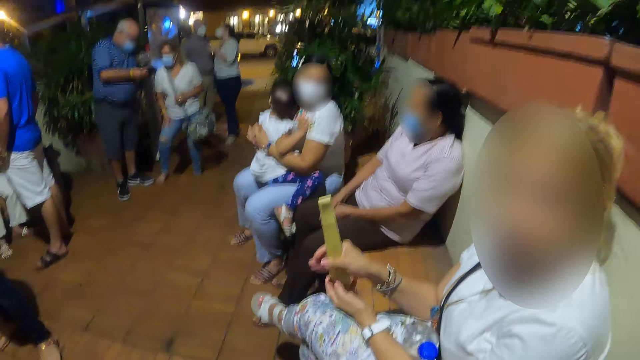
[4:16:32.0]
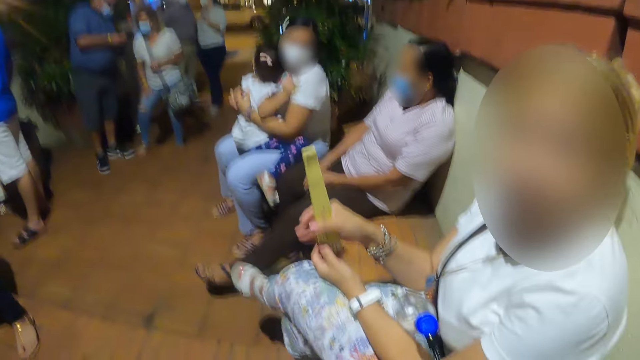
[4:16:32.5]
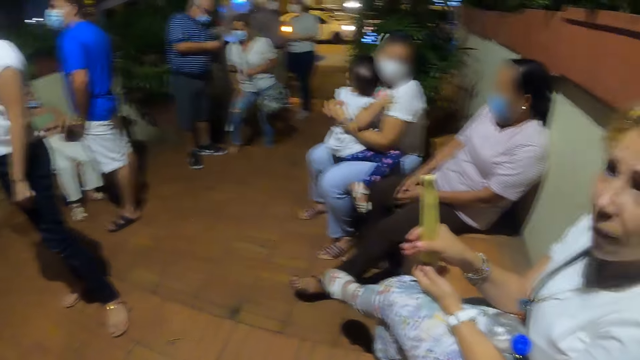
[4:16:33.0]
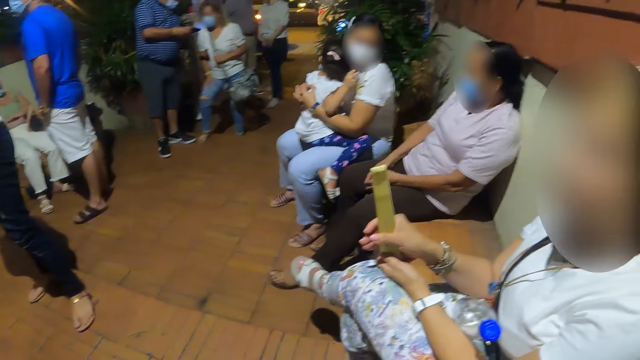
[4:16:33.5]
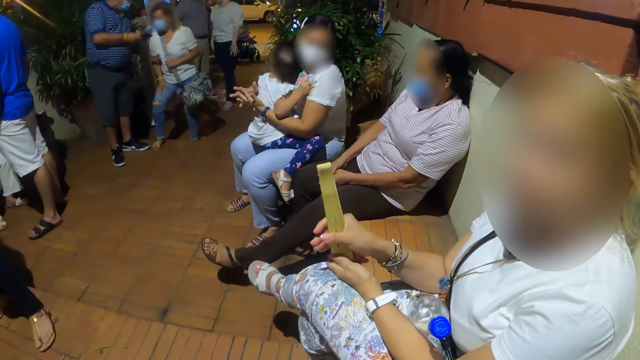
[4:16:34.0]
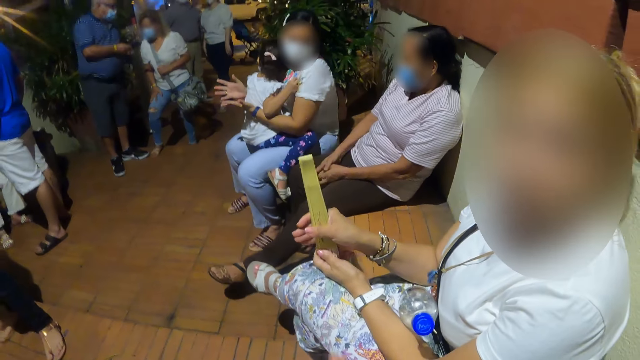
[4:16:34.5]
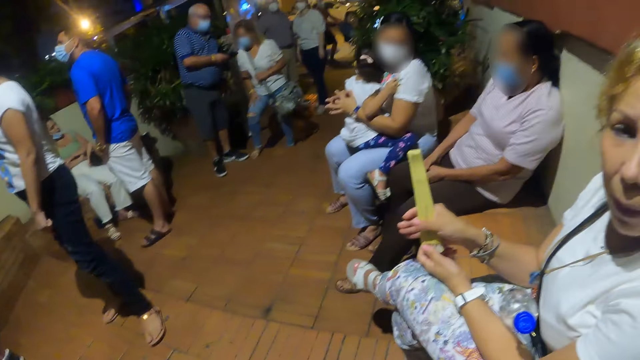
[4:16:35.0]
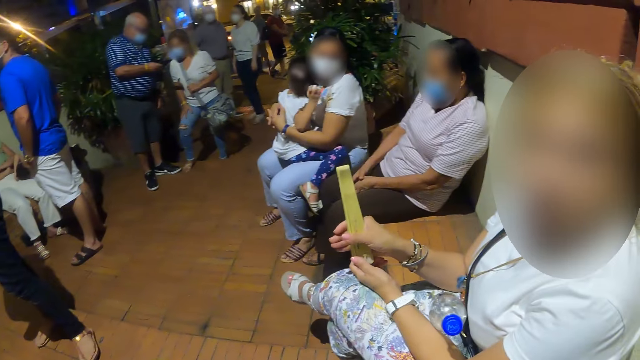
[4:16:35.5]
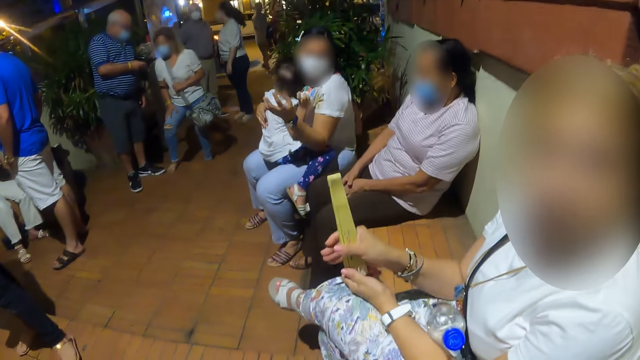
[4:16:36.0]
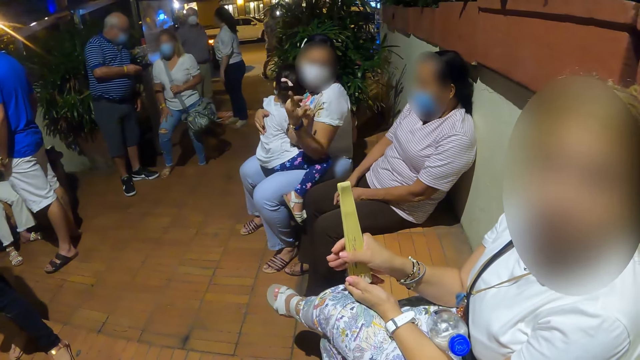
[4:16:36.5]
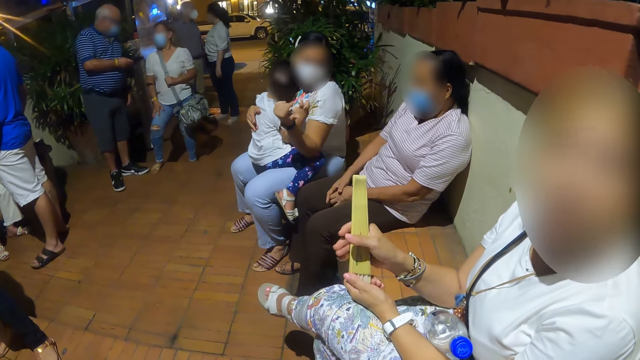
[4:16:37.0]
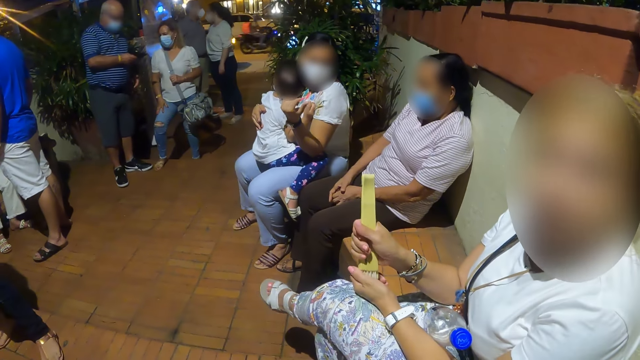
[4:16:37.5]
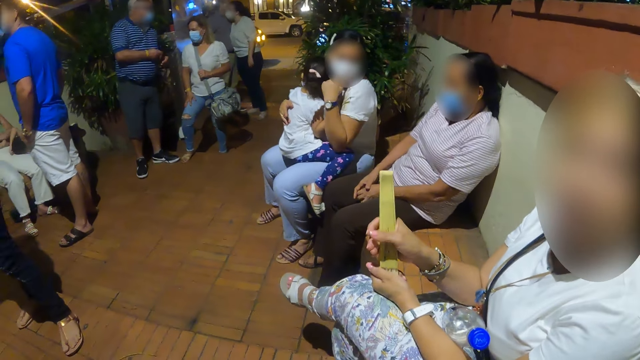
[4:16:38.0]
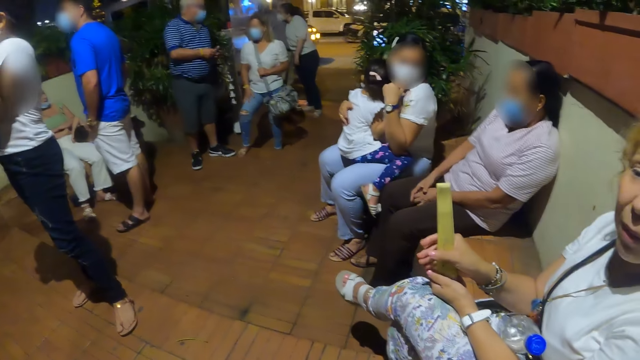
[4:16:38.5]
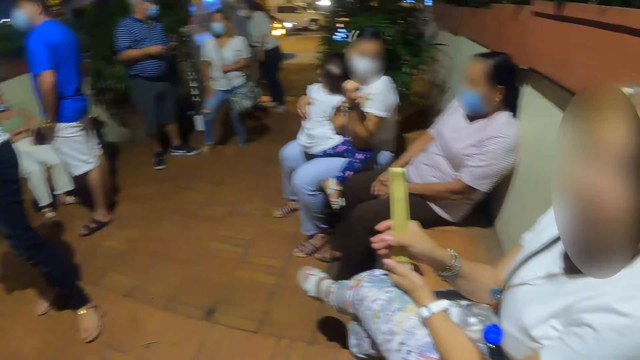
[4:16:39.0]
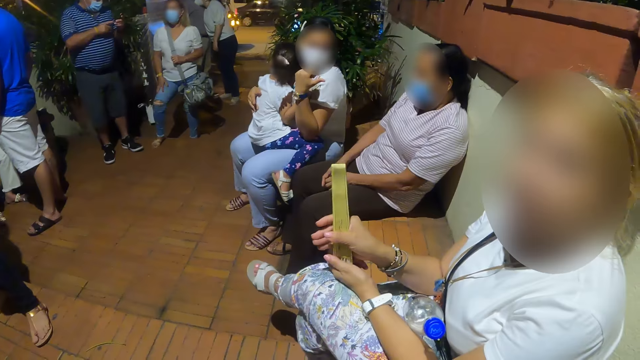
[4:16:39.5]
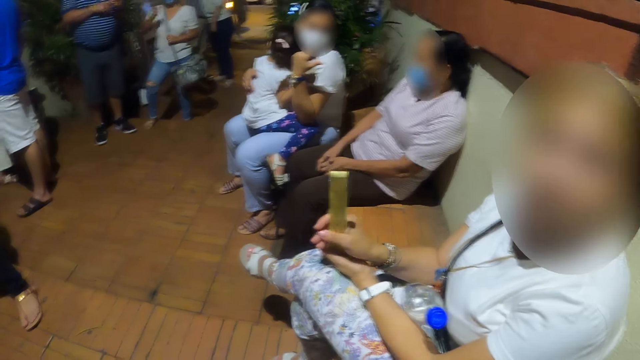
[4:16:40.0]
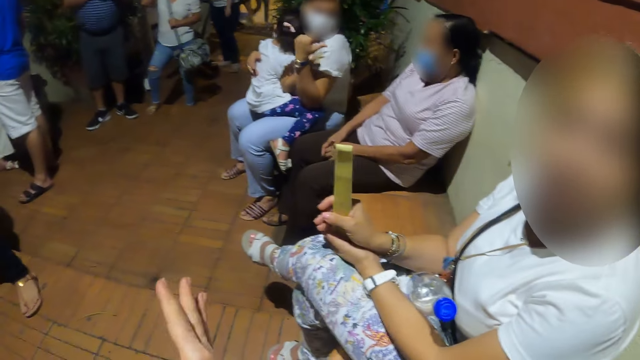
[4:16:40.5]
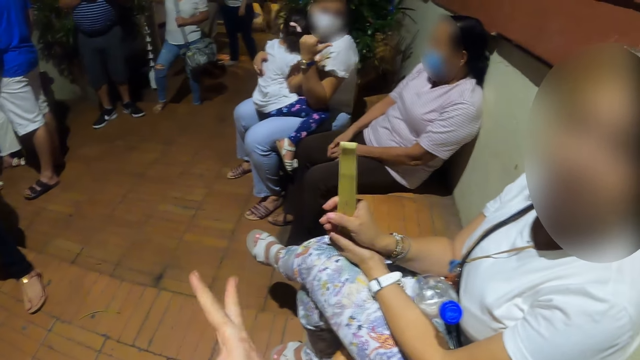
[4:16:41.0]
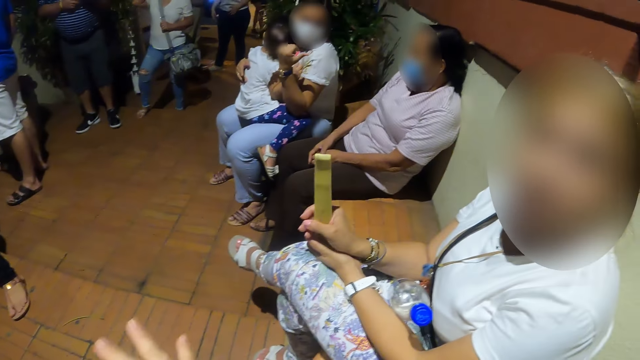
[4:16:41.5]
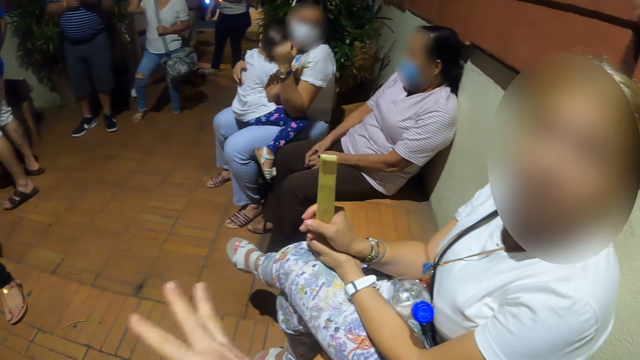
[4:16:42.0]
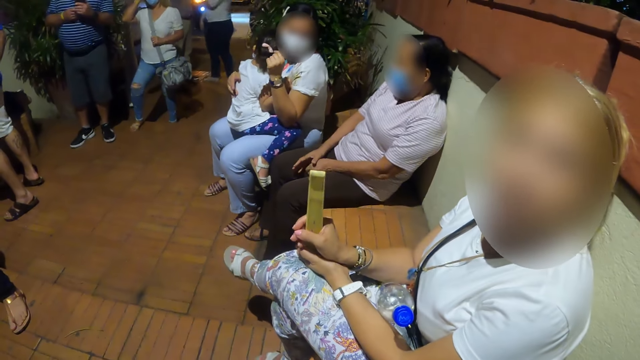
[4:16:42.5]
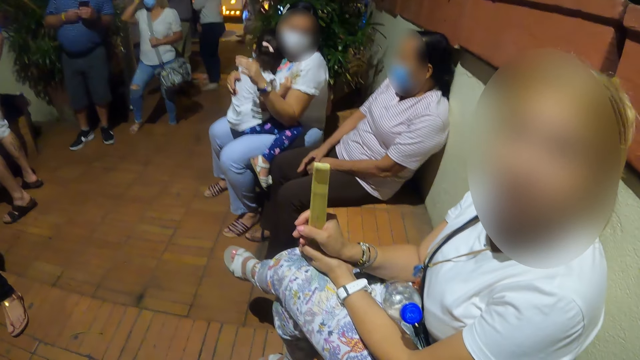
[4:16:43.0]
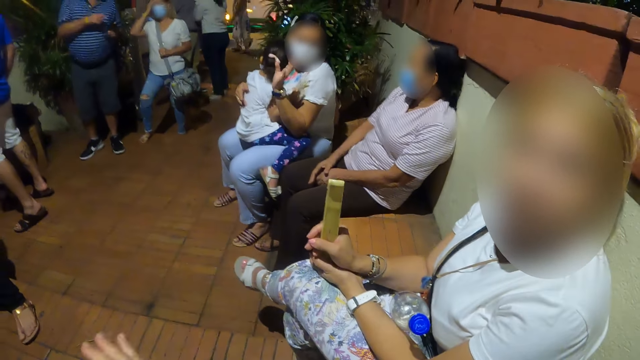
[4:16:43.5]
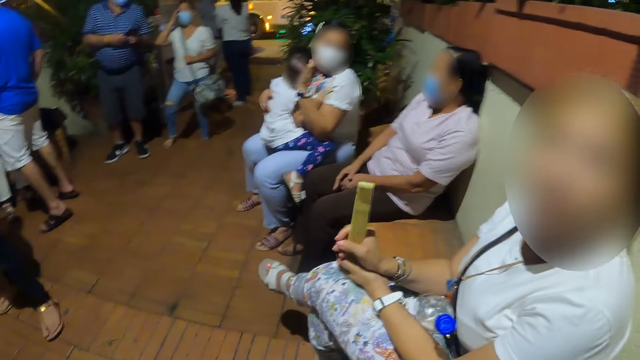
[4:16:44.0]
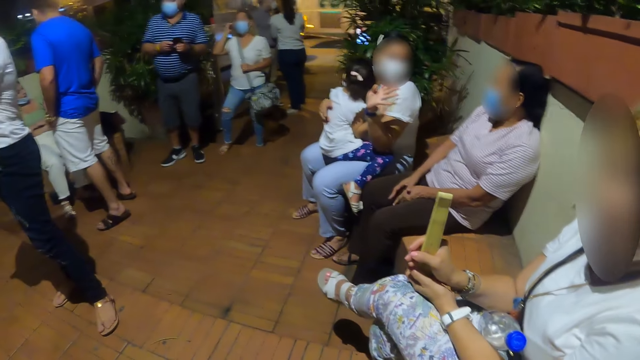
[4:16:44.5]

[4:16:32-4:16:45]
A woman converses with the camera wearer. The camera wearer converses with the woman.

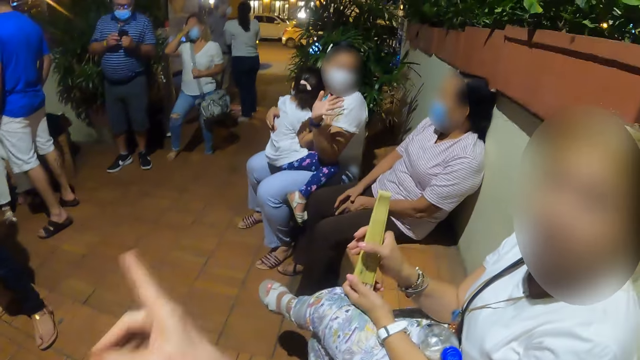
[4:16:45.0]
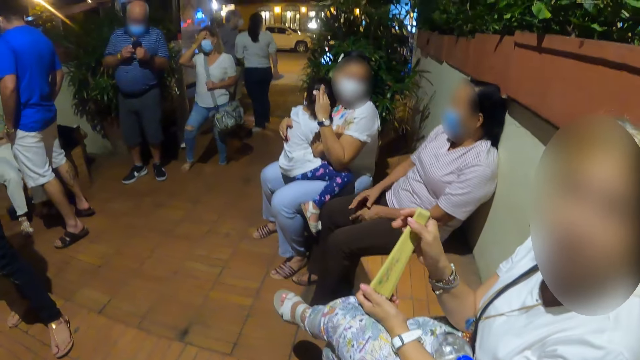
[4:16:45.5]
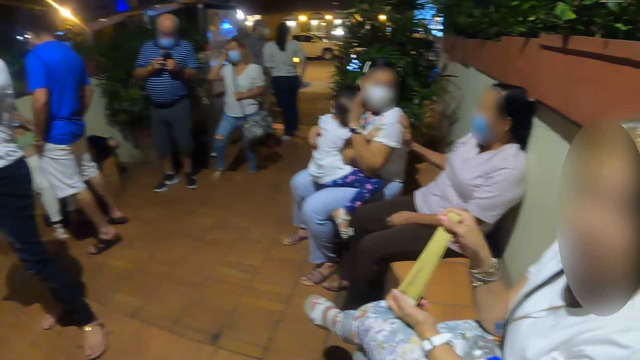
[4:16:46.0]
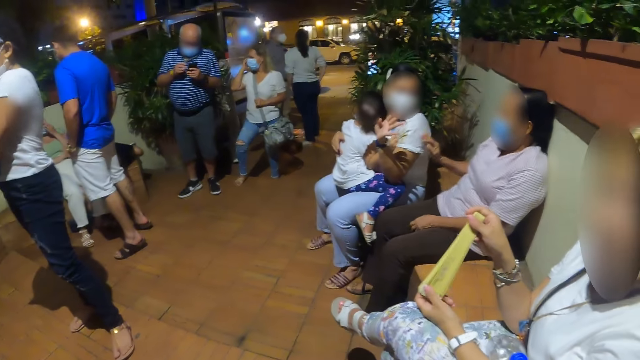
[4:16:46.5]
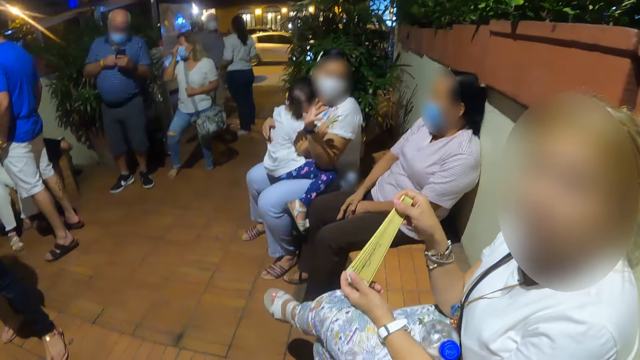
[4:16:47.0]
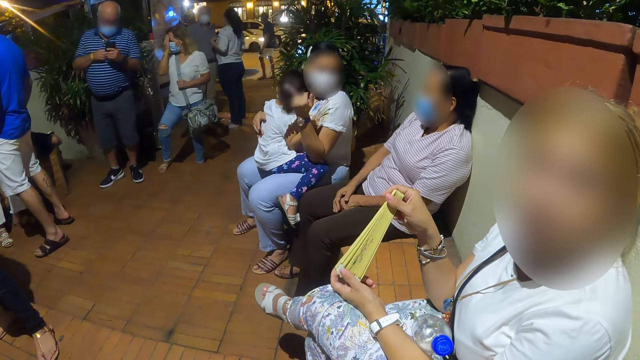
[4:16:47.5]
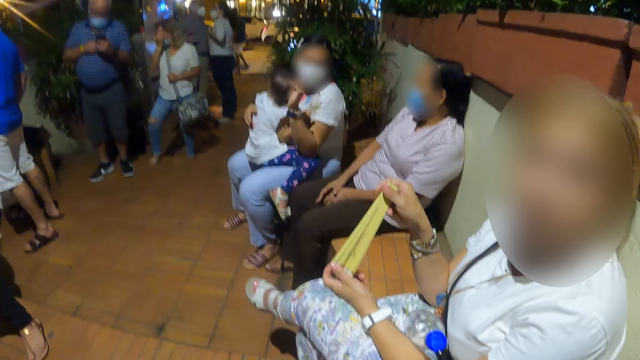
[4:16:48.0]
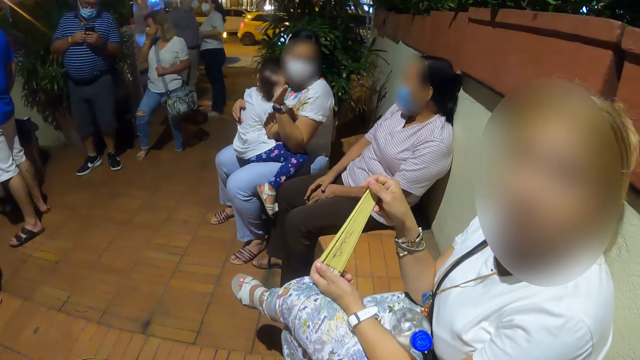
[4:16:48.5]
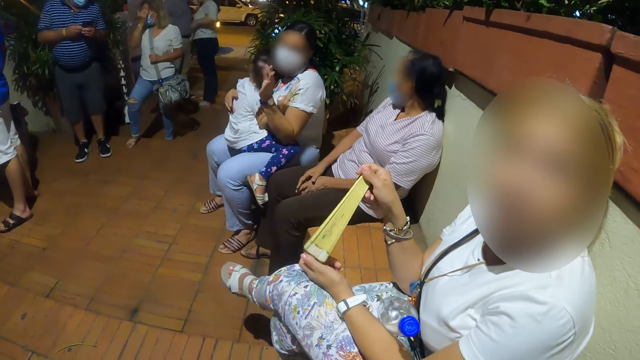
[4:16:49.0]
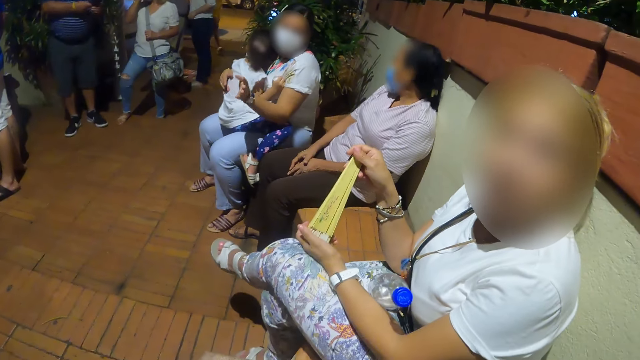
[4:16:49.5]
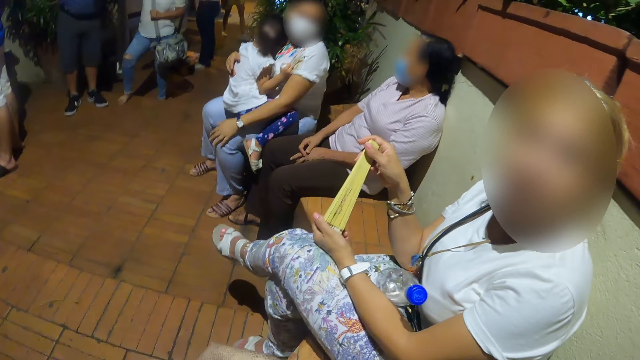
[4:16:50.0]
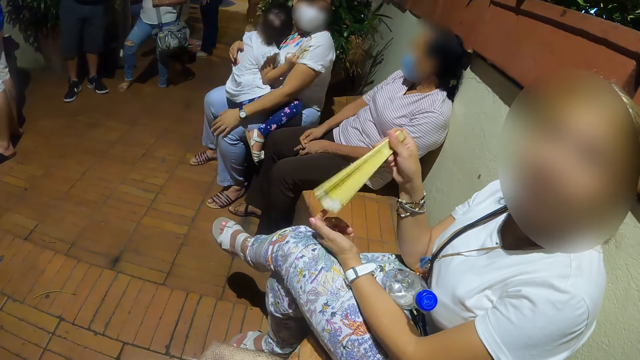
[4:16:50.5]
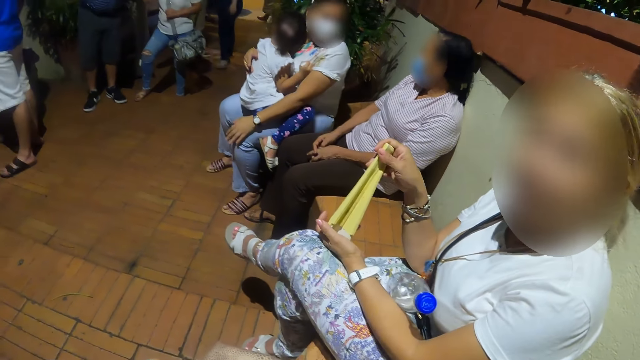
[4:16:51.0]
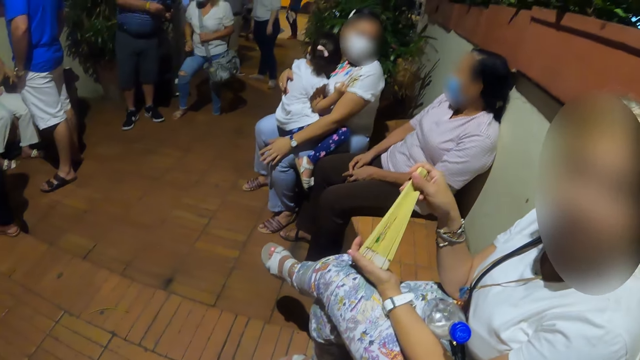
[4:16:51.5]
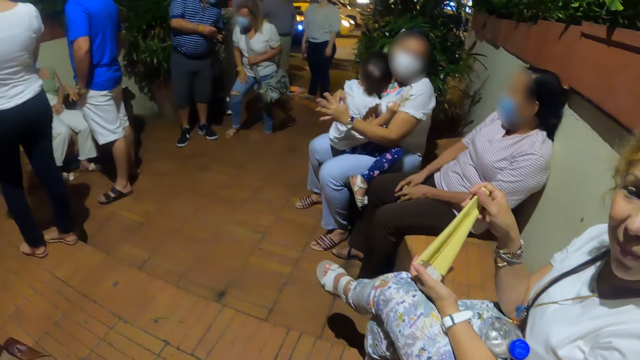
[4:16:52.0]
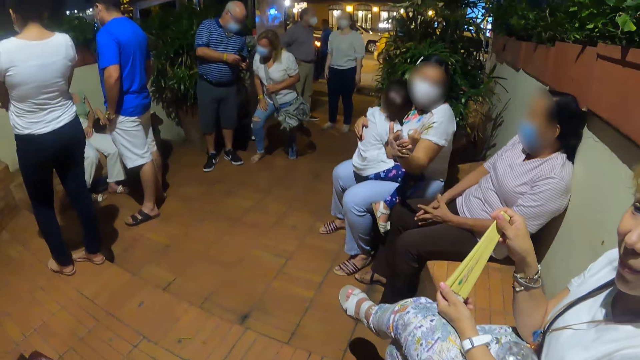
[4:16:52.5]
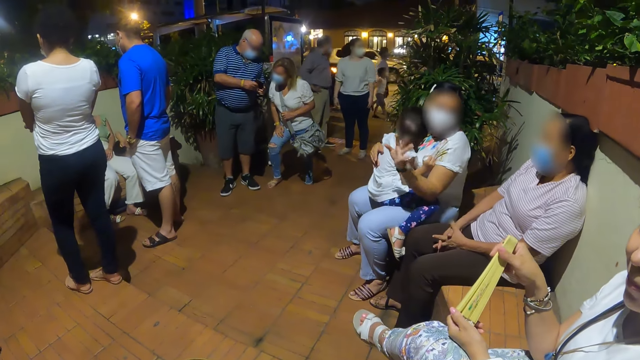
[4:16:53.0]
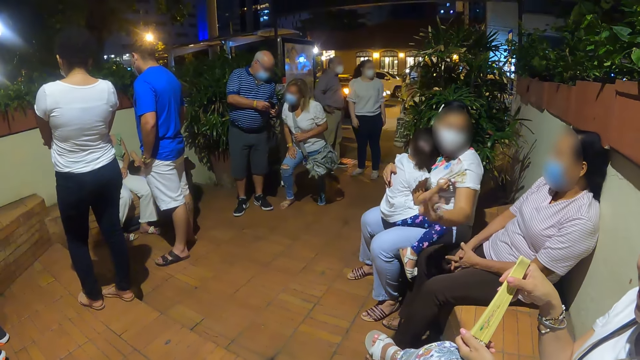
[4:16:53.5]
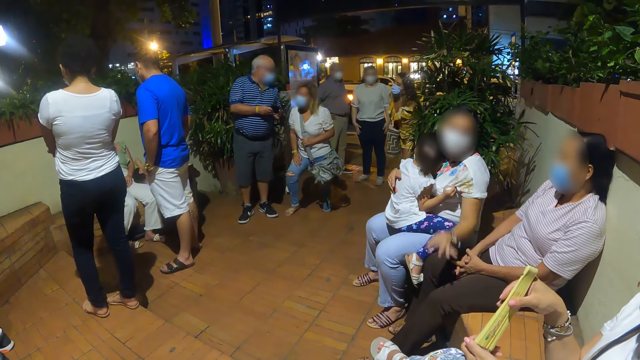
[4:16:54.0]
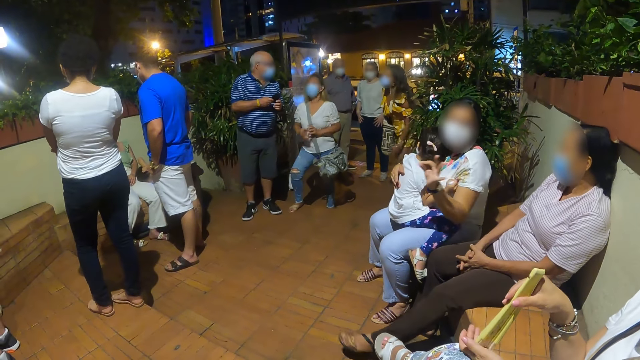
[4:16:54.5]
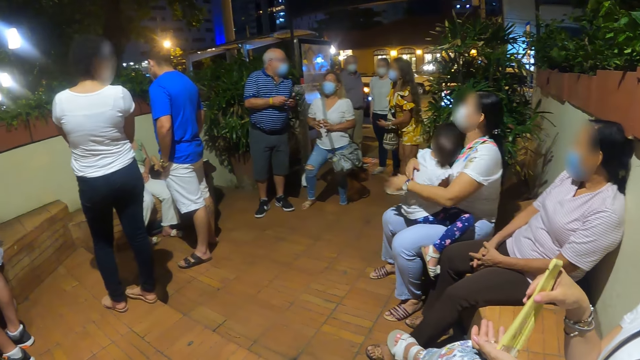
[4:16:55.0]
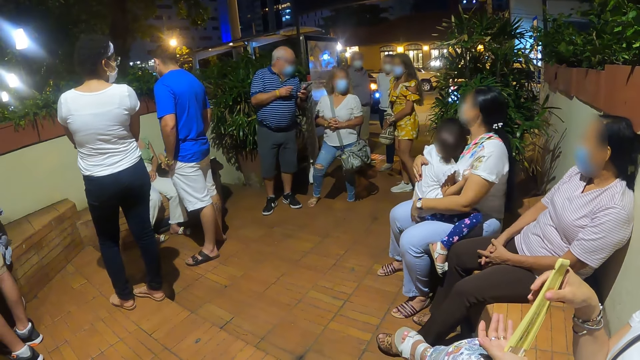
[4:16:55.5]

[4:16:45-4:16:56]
The camera wearer looks around the room.
